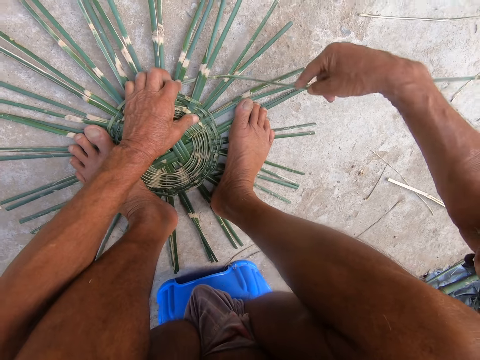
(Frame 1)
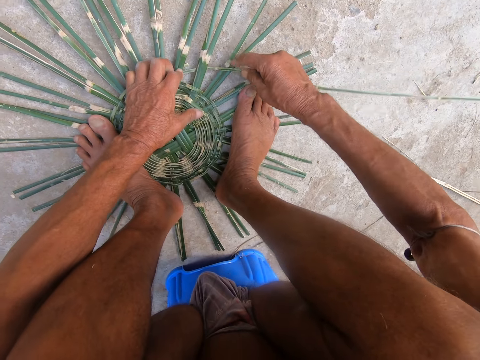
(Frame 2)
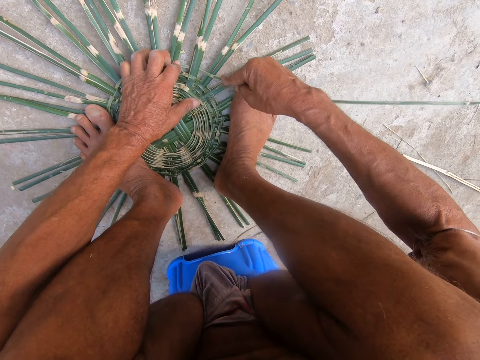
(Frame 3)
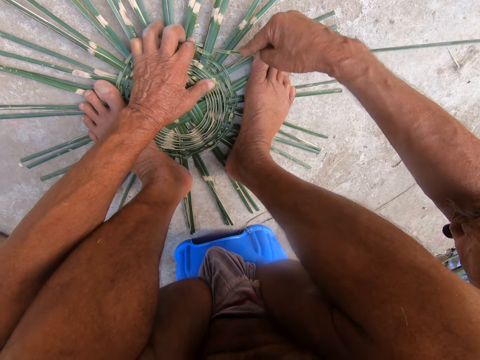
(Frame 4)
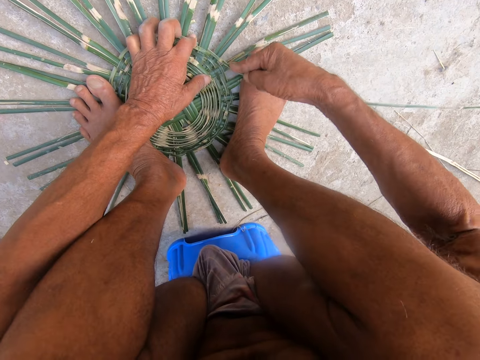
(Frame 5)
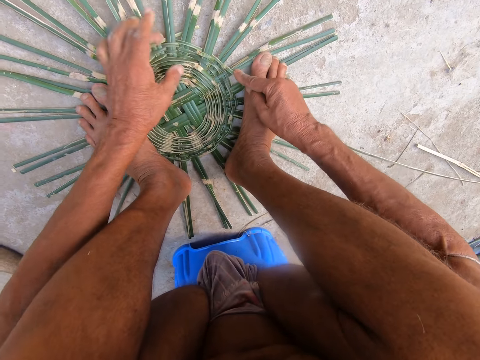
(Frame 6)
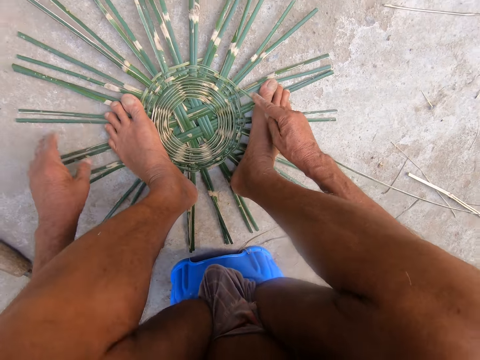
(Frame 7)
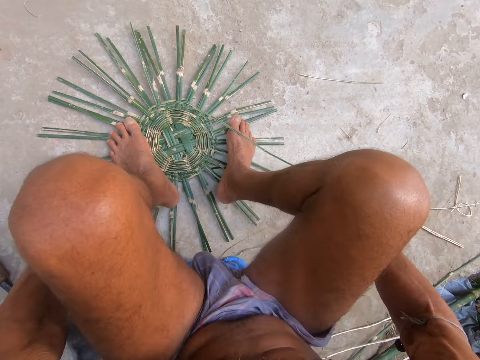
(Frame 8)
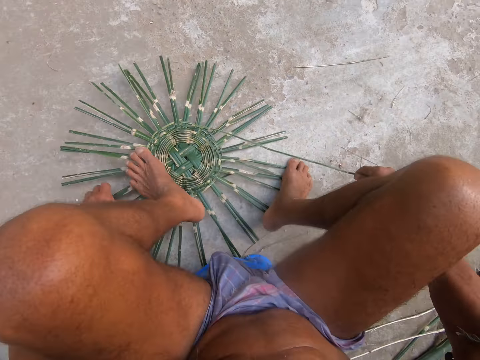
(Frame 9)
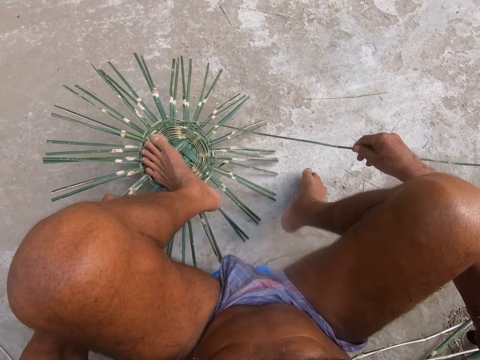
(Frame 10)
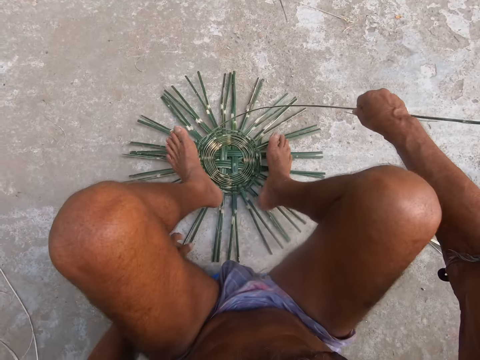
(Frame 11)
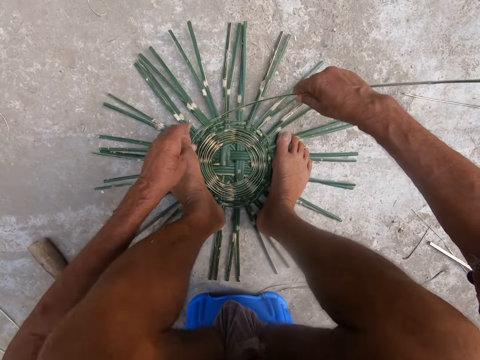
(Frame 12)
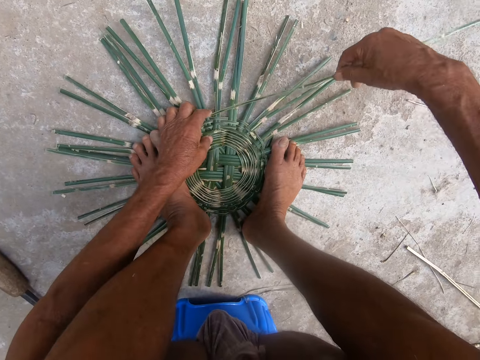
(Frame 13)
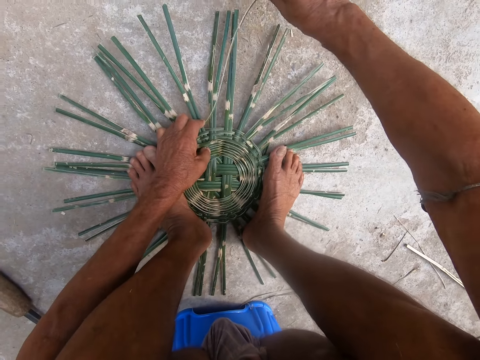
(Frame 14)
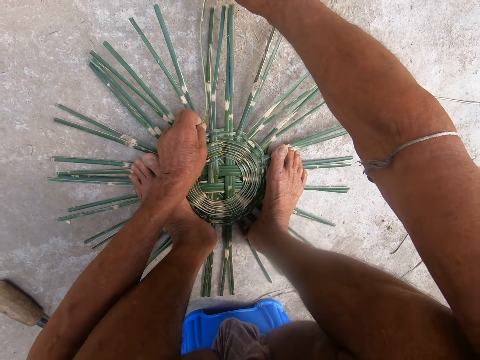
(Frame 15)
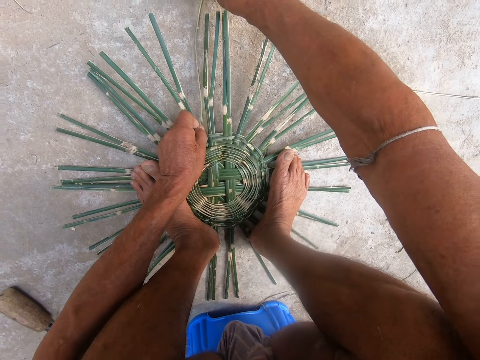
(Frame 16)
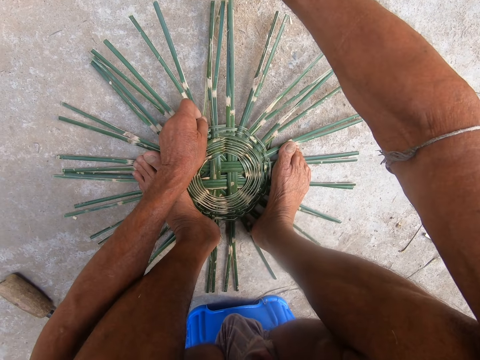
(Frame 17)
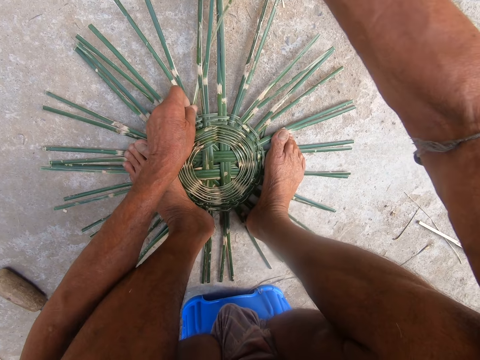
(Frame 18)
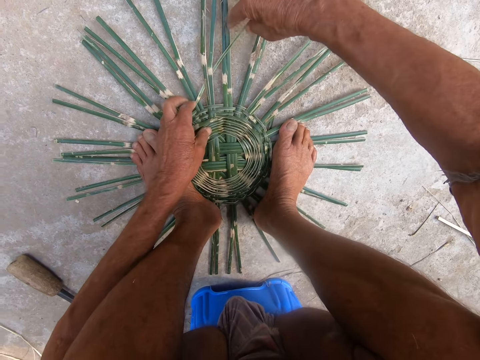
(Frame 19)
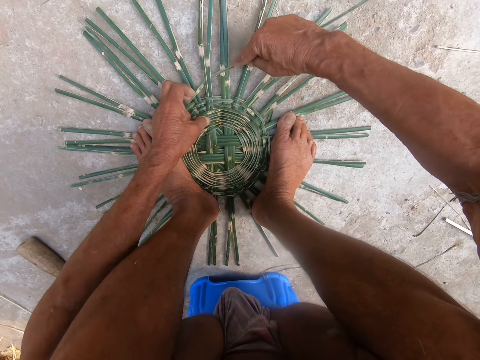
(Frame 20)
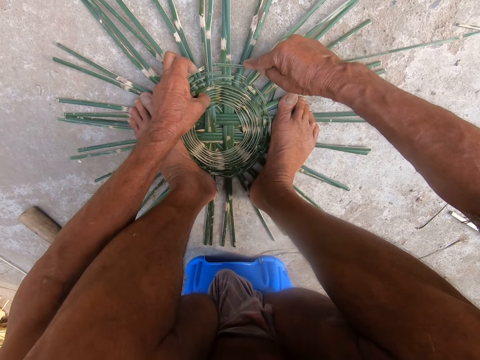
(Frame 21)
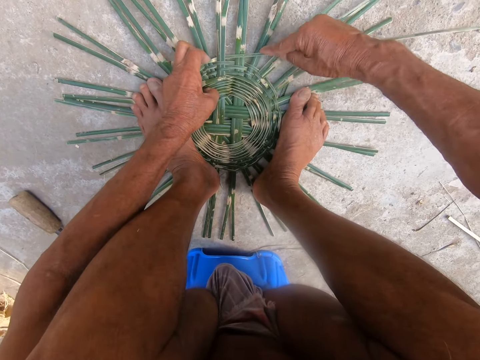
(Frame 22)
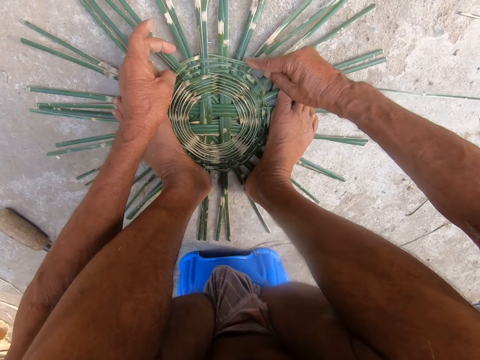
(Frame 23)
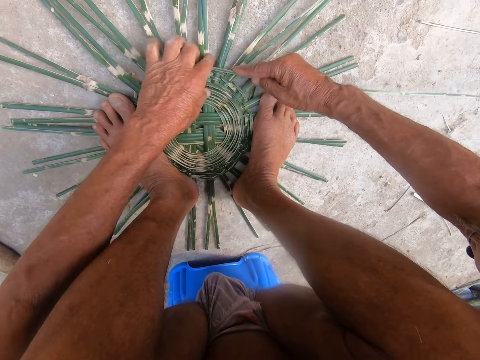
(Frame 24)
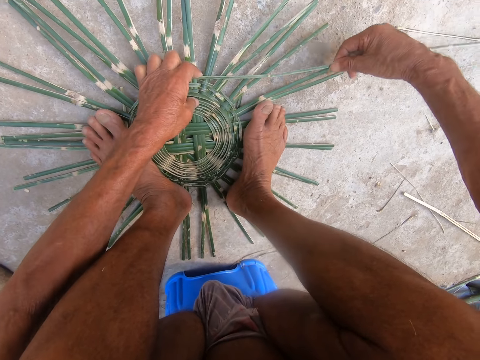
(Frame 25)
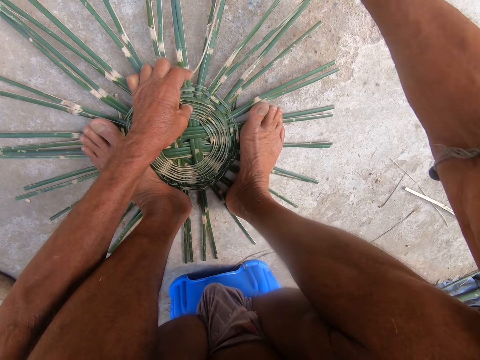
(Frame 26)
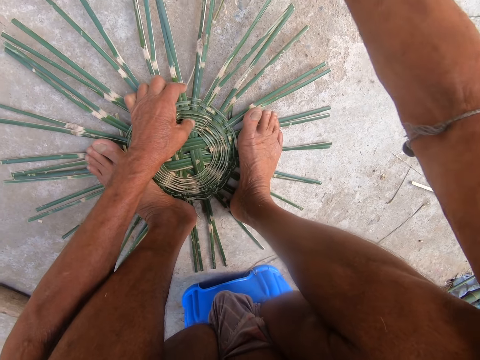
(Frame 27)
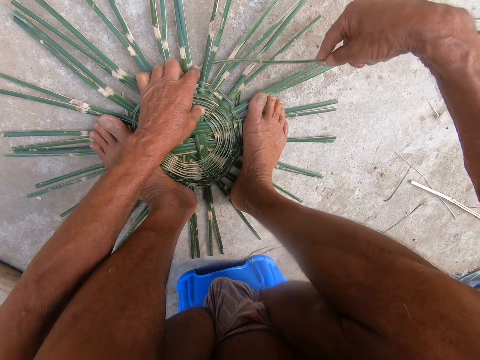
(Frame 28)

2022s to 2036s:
The camera wearer turns the basket on the ground with his left hand. He weaves the basket with the bamboo strip in both hands.

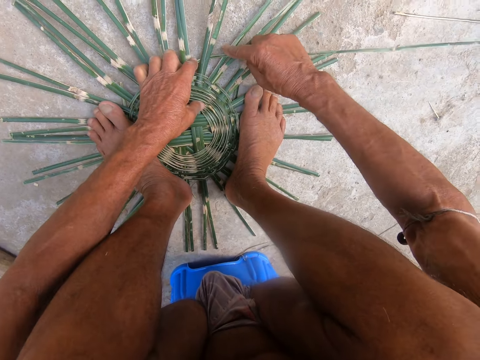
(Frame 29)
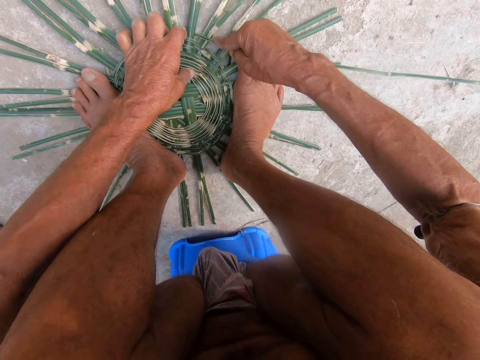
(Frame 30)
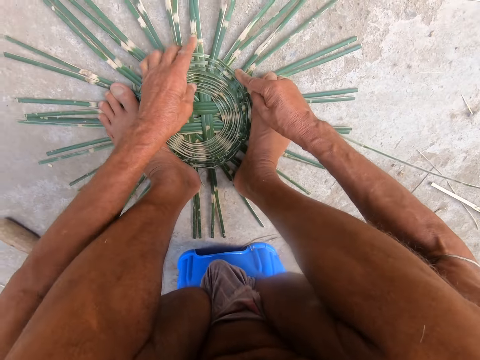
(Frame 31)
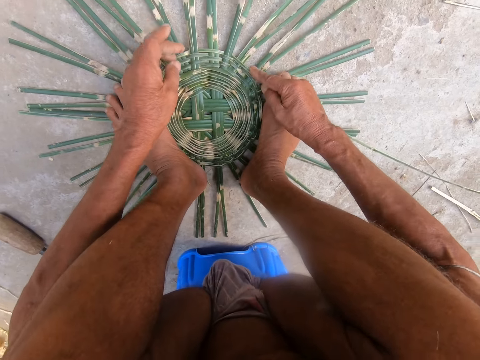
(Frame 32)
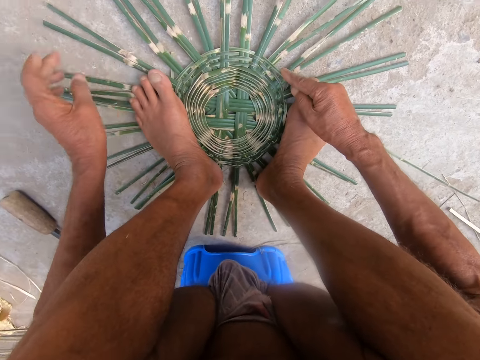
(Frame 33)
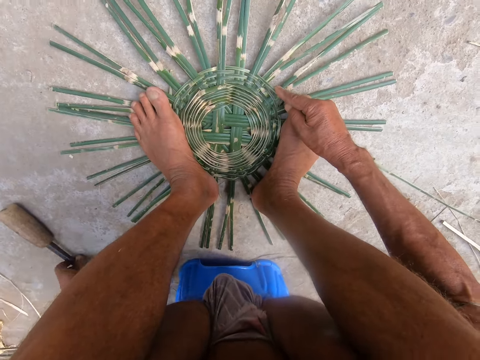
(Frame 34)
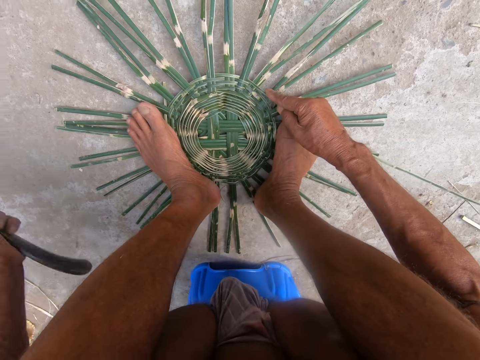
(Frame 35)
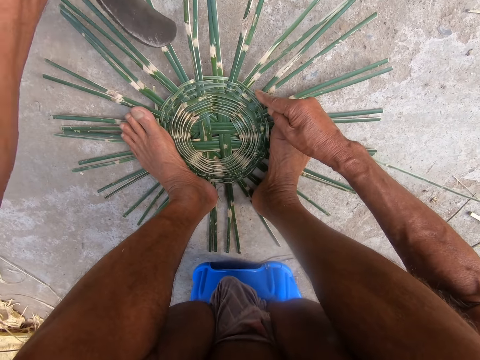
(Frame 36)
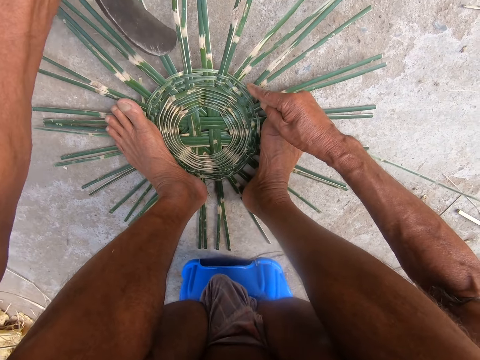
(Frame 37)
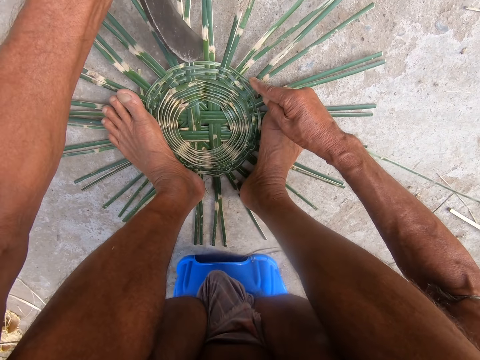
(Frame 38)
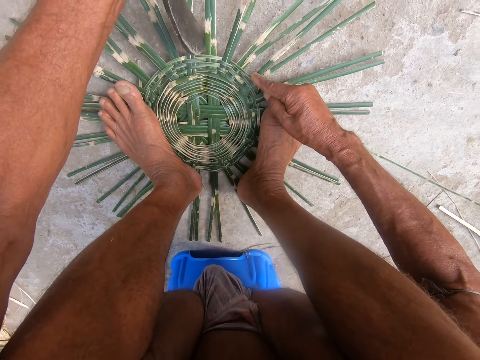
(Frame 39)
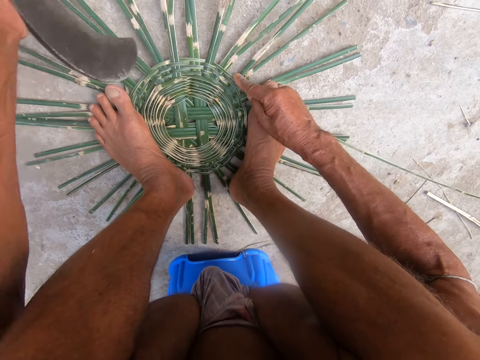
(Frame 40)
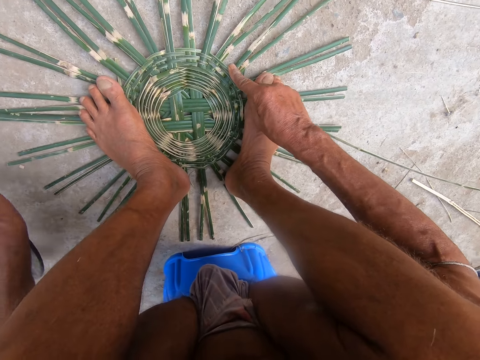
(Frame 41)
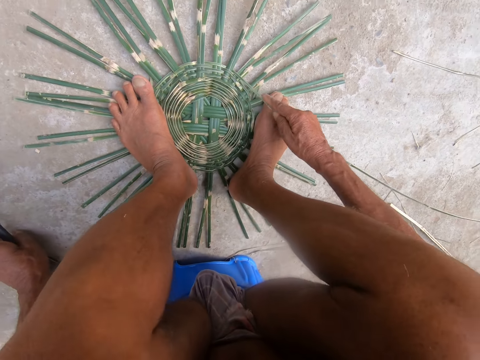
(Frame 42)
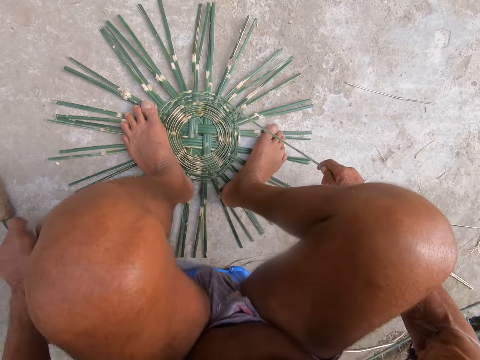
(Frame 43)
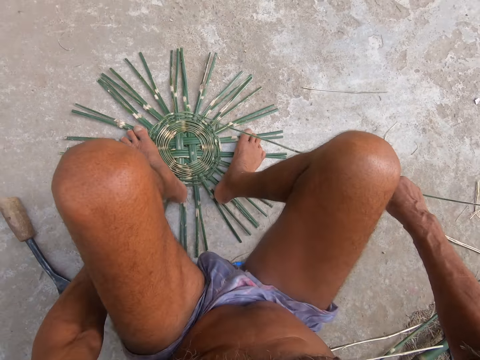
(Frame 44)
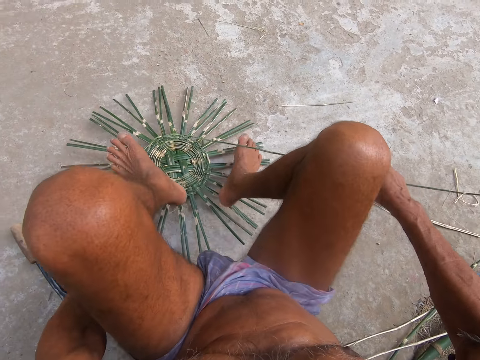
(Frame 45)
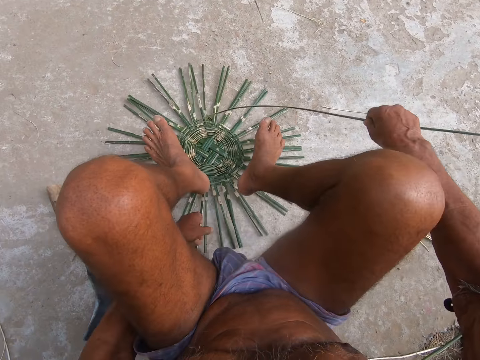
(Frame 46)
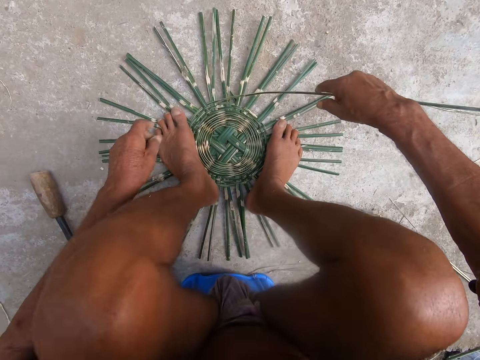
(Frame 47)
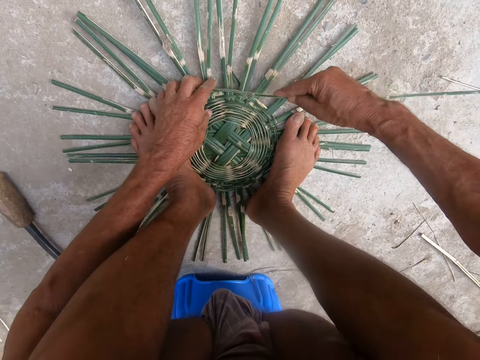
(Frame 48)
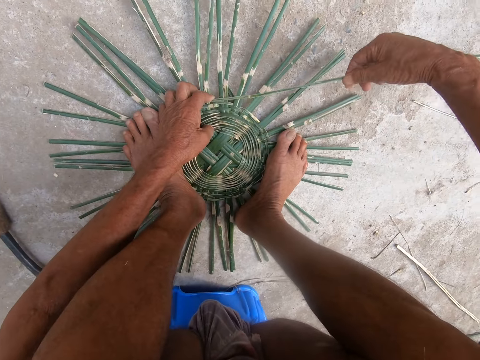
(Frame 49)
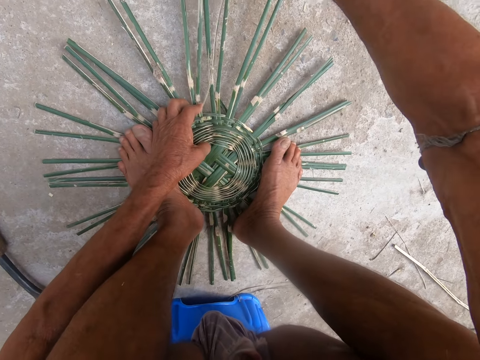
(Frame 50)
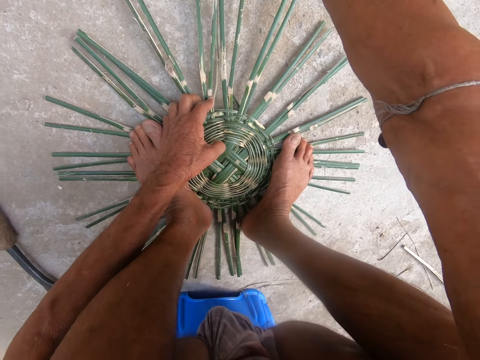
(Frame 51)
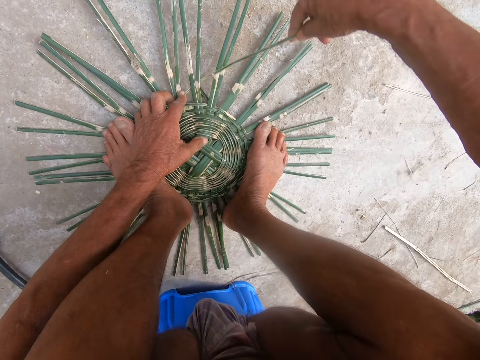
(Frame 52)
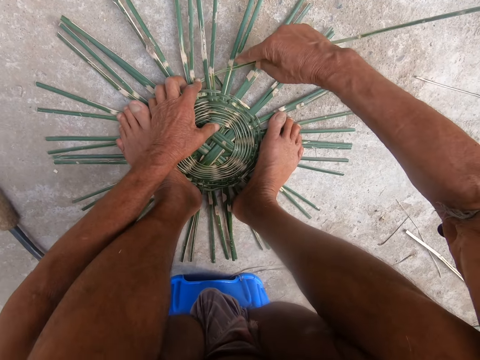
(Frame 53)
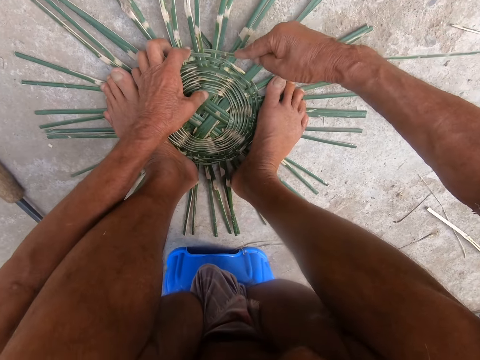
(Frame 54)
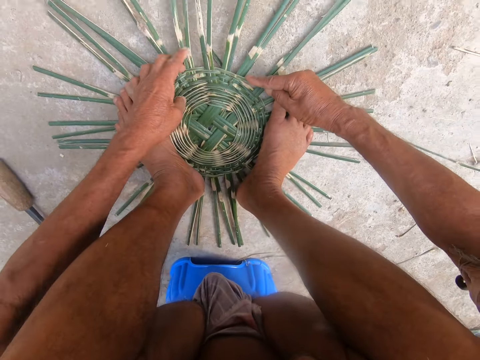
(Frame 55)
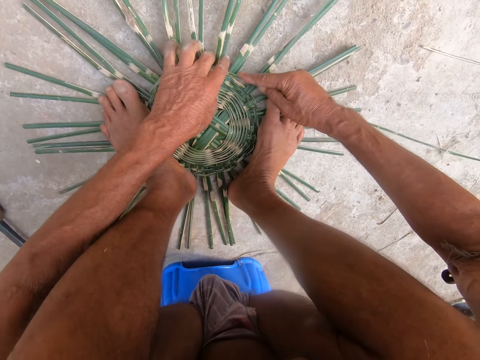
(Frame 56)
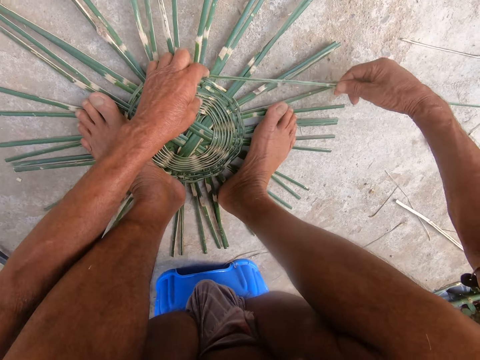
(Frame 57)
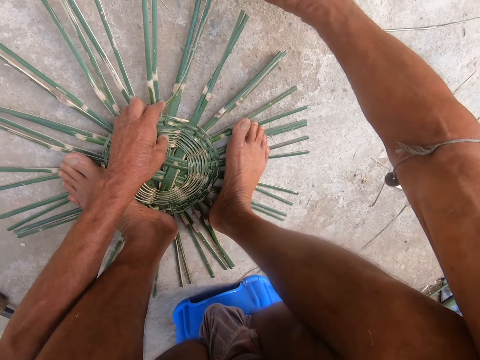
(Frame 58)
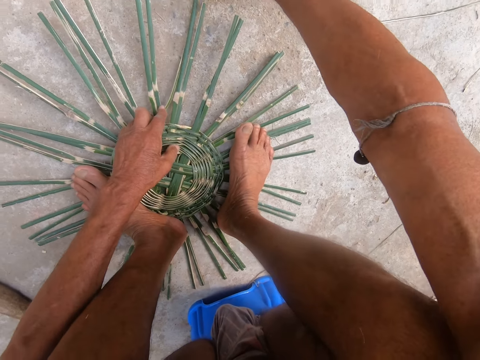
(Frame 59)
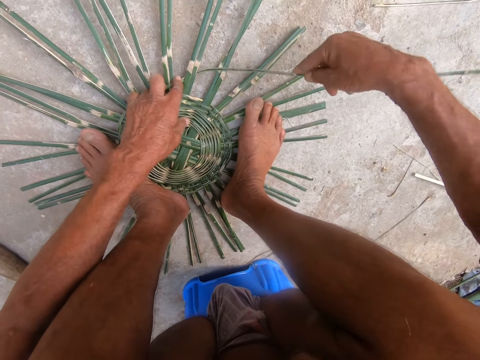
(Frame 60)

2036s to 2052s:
The camera wearer picks the scraper from the ground with his left hand. He hits the basket with the scraper in his left hand. He cuts sisal. He drops the scraper on the ground with his left hand. He turns the basket on the ground with his right hand. He weaves the basket with the bamboo strip in both hands.
